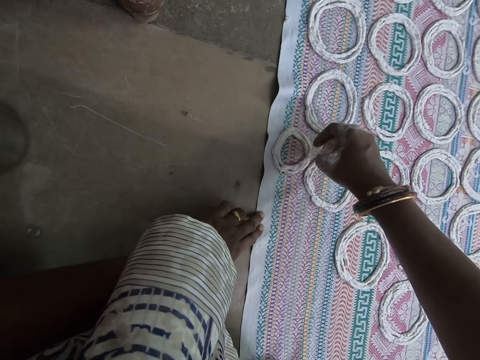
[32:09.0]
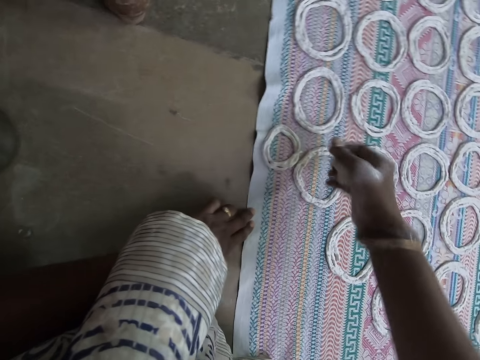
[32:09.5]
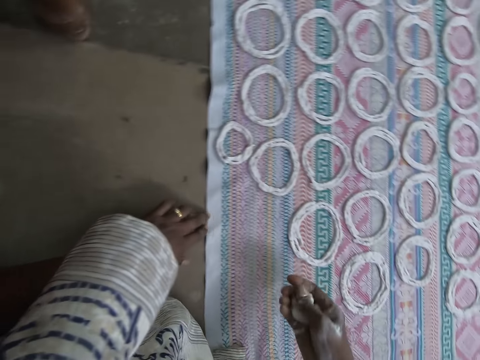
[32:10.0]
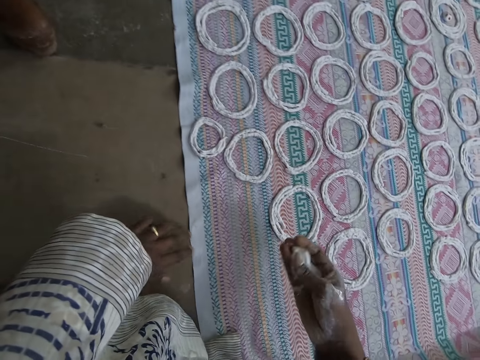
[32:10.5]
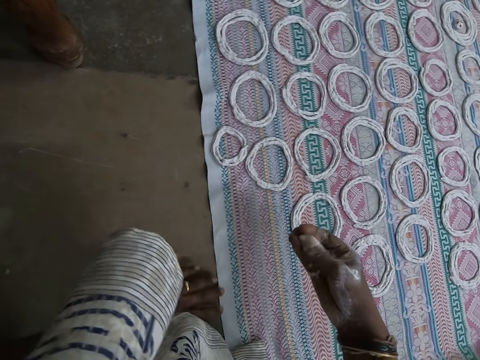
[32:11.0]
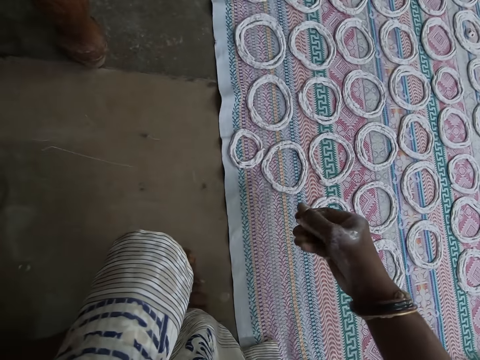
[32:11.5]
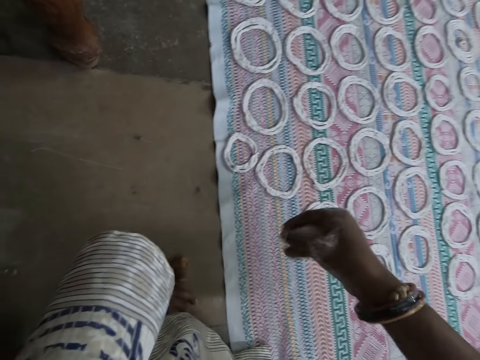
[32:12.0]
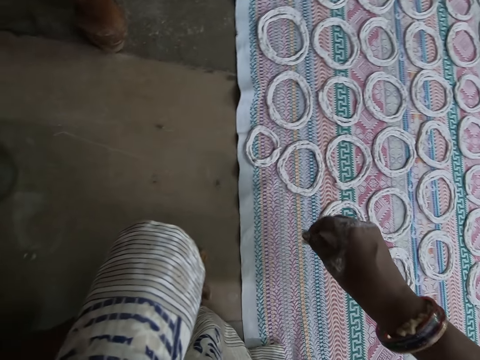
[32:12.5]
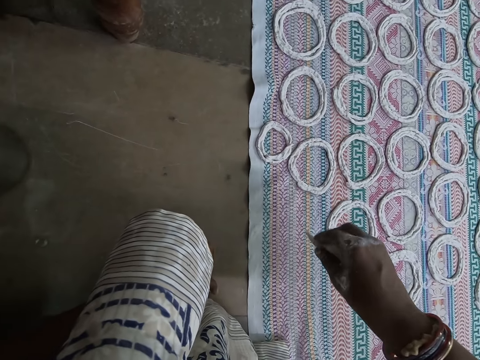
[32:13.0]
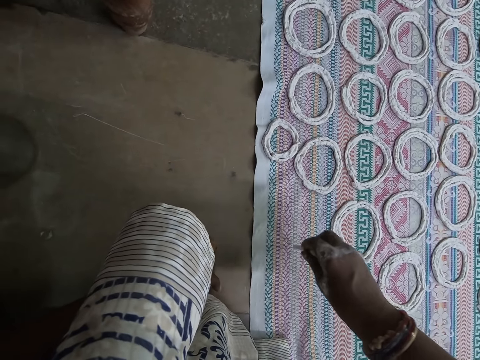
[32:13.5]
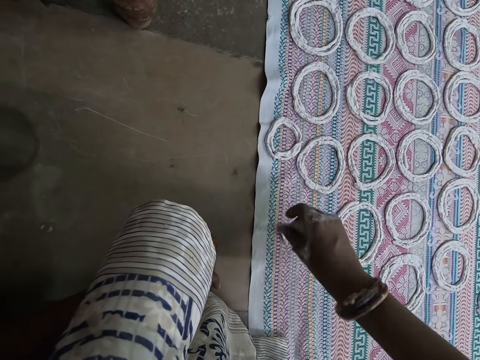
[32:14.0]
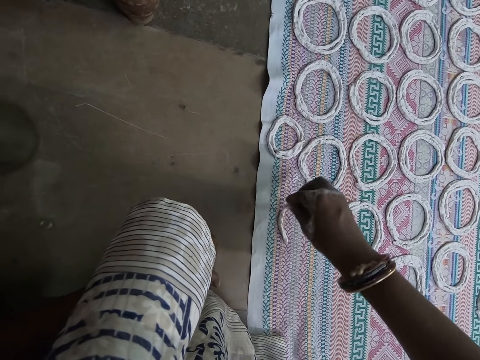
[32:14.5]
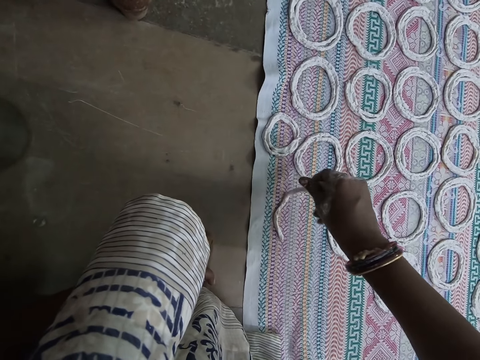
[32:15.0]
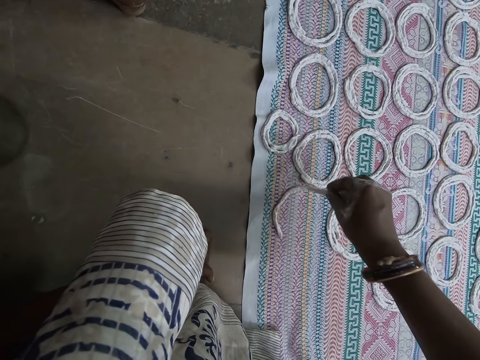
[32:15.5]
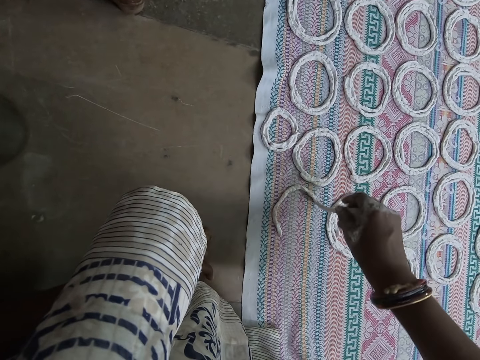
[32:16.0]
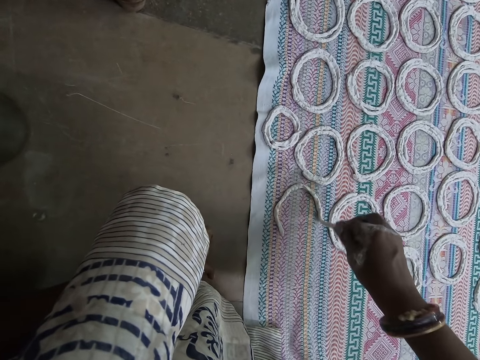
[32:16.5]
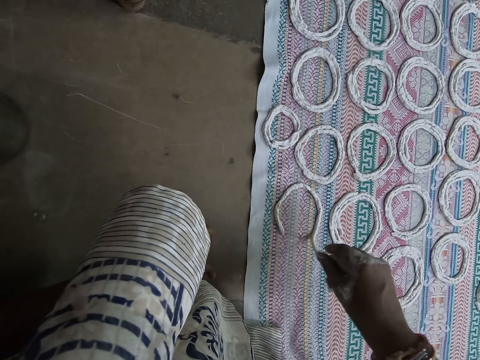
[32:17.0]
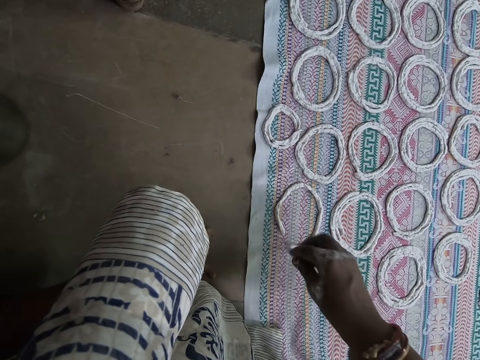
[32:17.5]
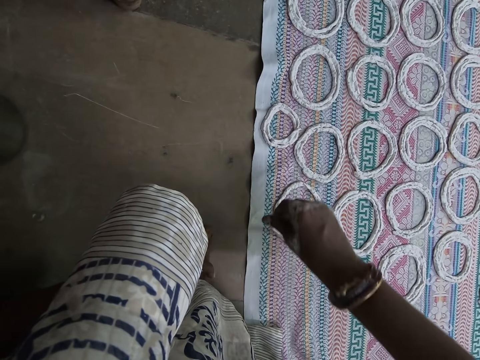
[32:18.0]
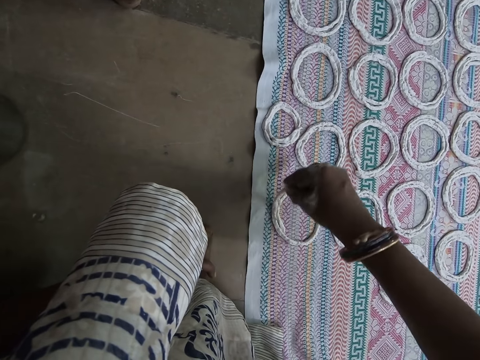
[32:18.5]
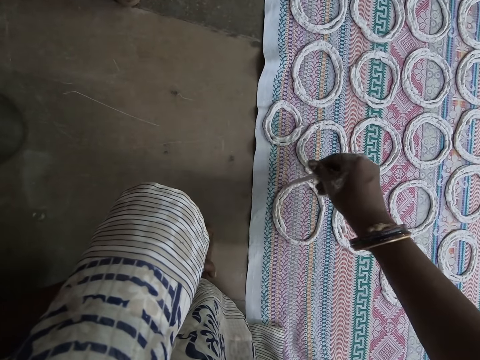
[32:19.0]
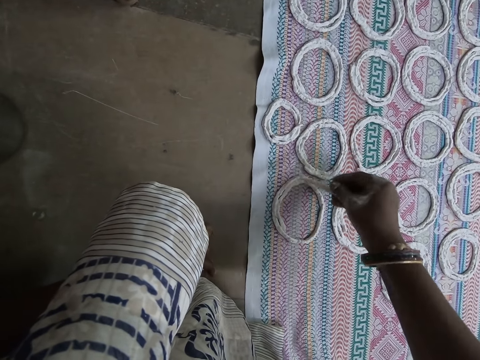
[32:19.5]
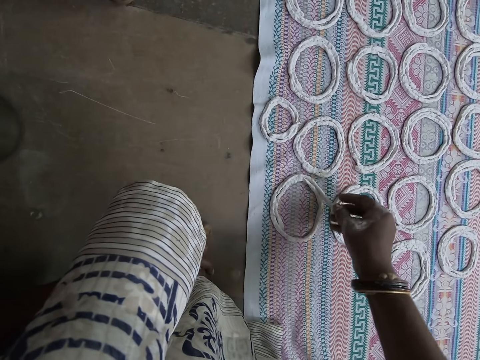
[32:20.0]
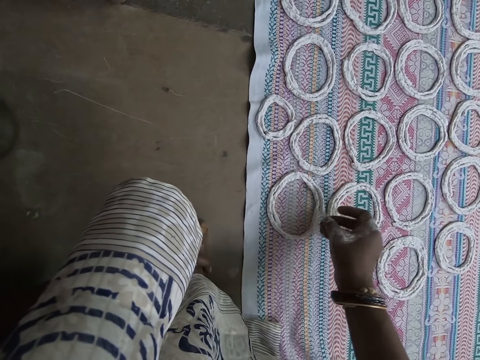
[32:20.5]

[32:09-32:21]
The camera wearer kneads the dough. She shapes the murukku flour on the sheet of cloth on the floor with her right hand.

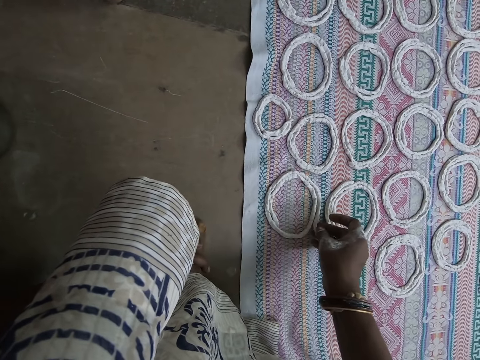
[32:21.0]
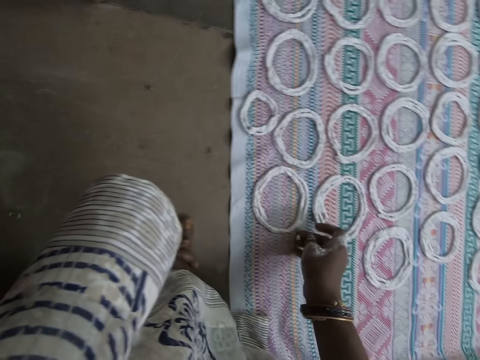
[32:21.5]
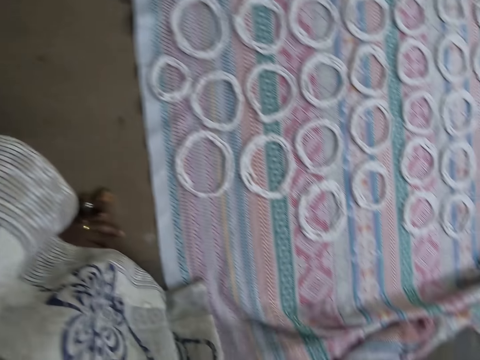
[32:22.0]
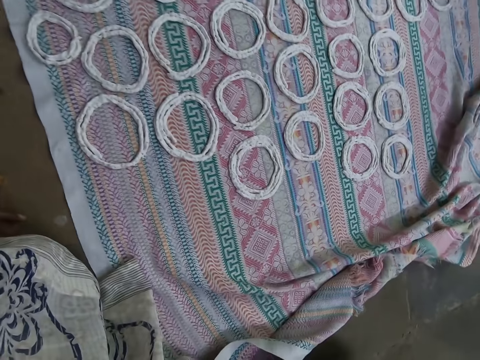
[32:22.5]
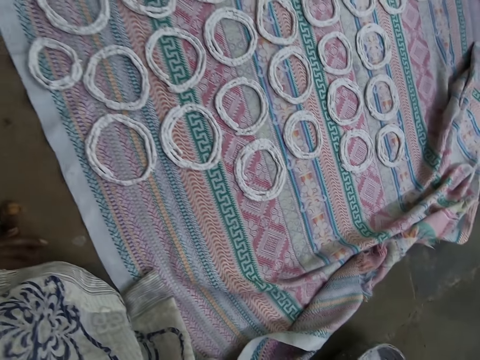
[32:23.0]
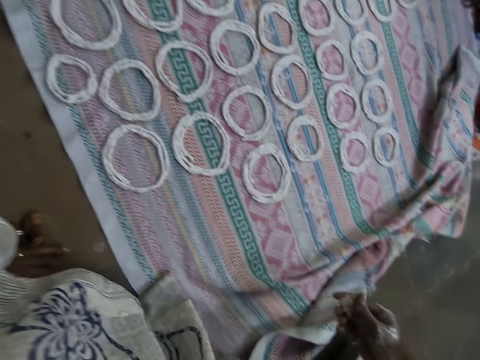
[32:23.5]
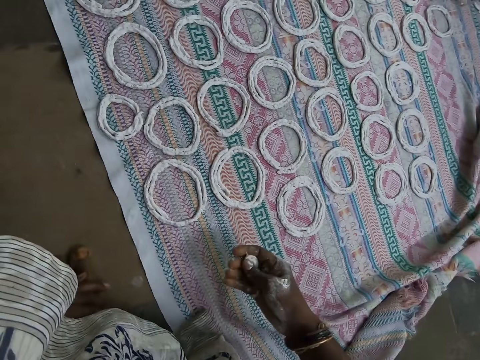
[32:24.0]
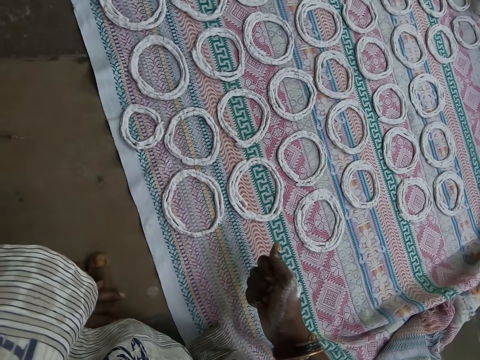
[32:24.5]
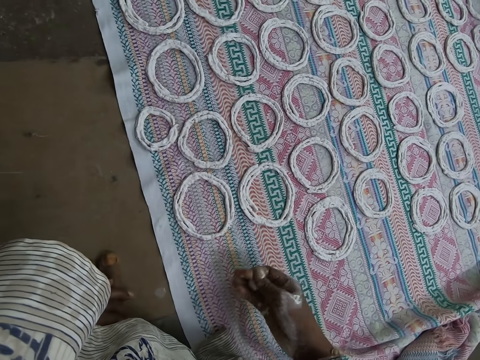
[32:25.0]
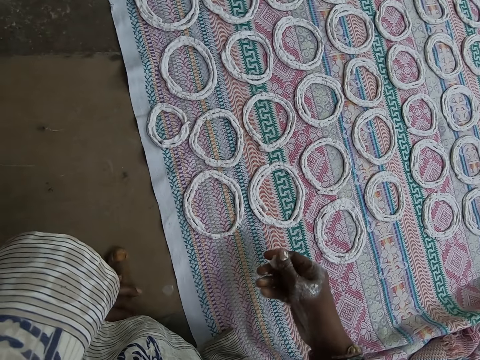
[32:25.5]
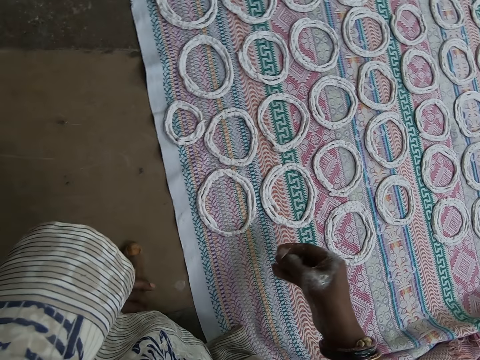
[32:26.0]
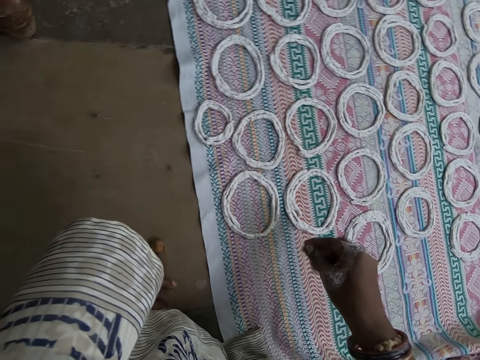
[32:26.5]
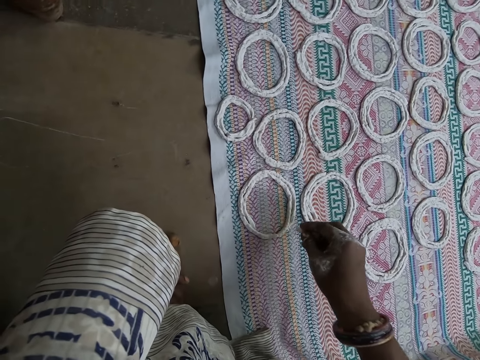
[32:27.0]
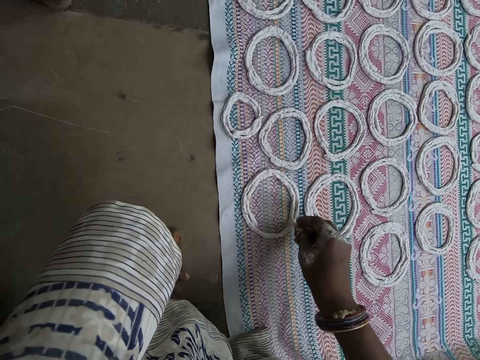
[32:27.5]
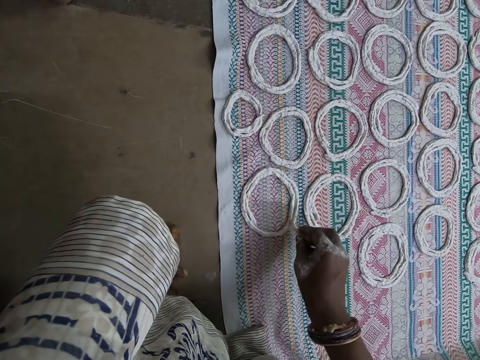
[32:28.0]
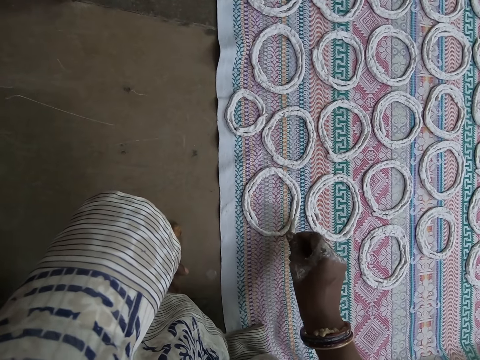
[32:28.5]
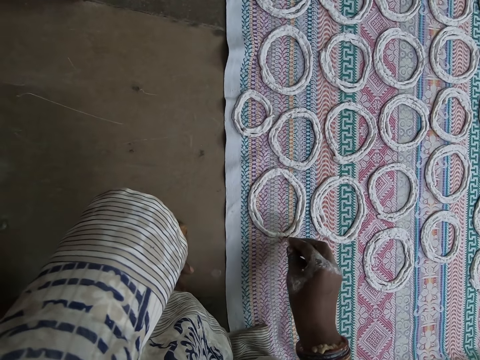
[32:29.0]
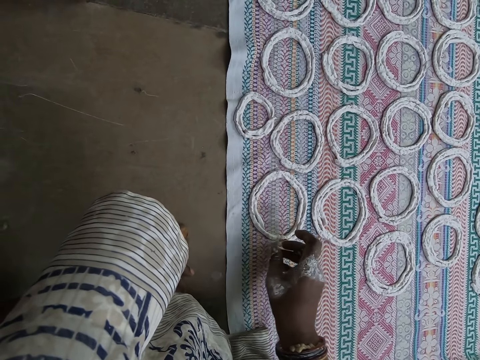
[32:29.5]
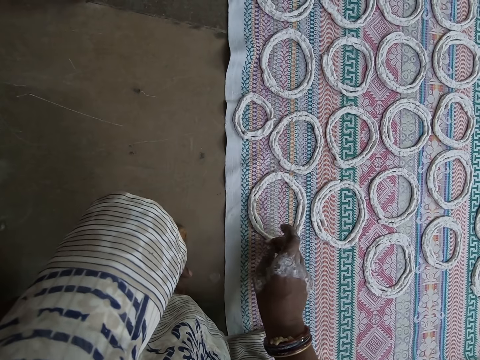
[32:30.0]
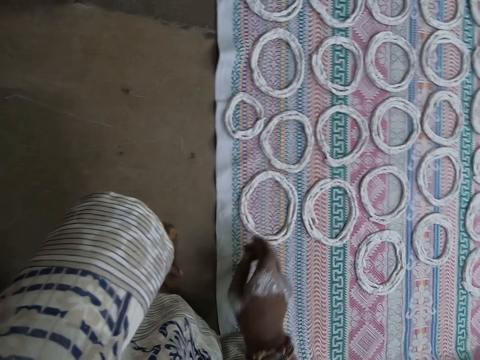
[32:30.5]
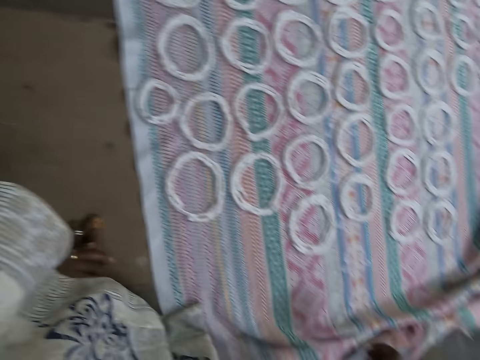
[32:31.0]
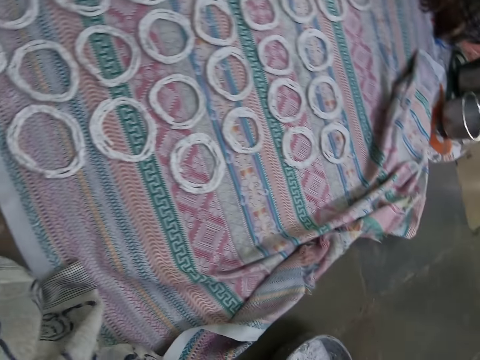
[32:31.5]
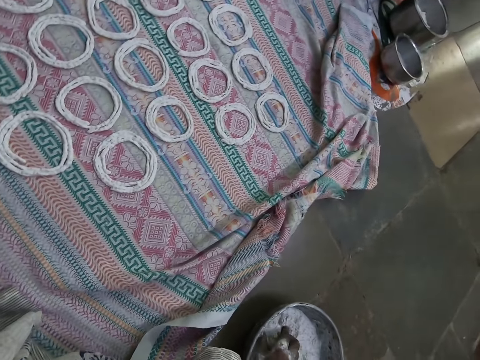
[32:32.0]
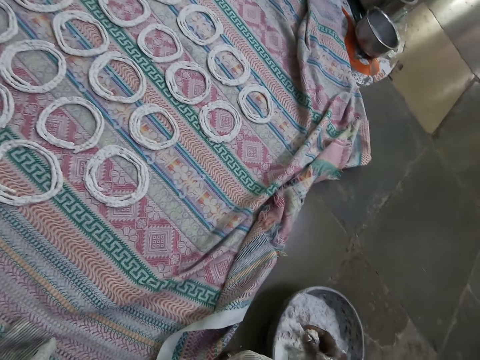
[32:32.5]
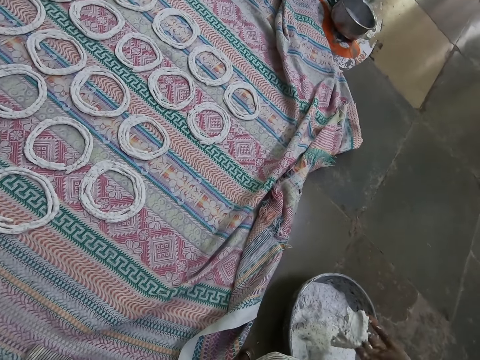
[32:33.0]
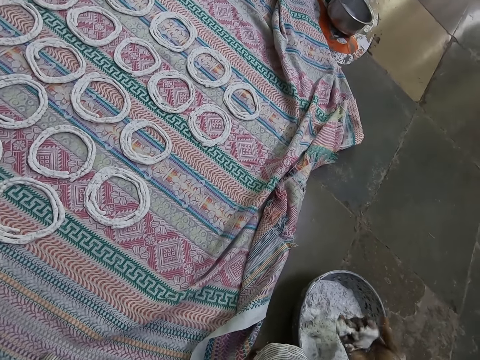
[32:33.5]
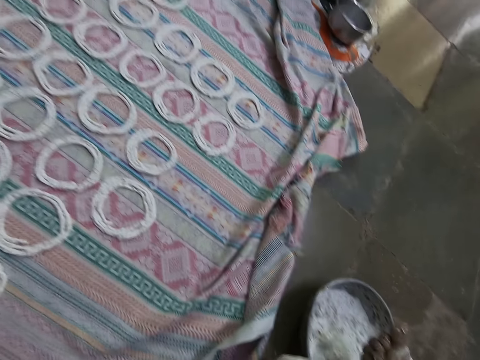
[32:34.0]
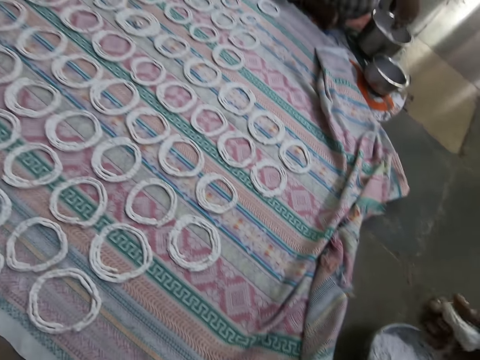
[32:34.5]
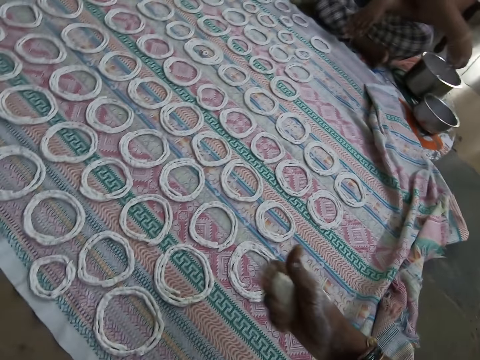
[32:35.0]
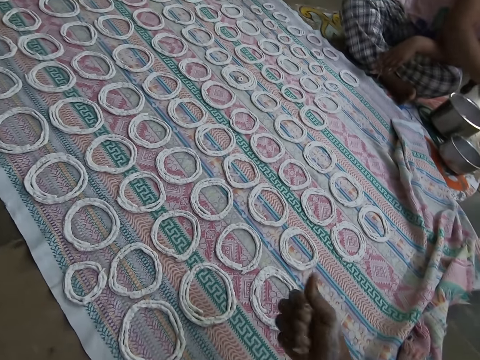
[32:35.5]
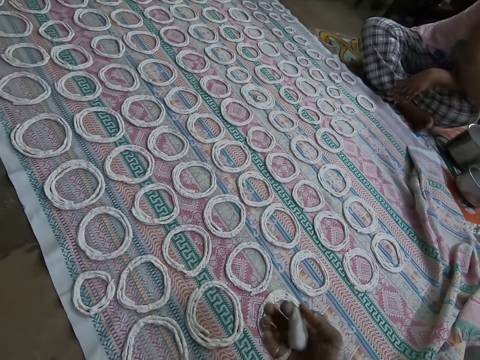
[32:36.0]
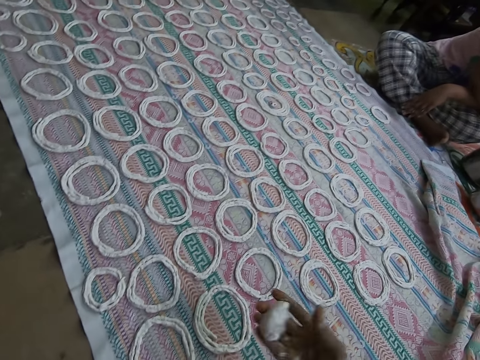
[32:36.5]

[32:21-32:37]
The camera wearer takes some murukku flour from the metal bowl on the floor with her right hand. She looks around the room. She presses the murukku flour with her right hand. She shapes the murukku flour on the sheet of cloth on the floor with her right hand. She takes some murukku flour from the metal bowl on the floor with her right hand. She cuts the dough. She presses the murukku flour with her right hand.
